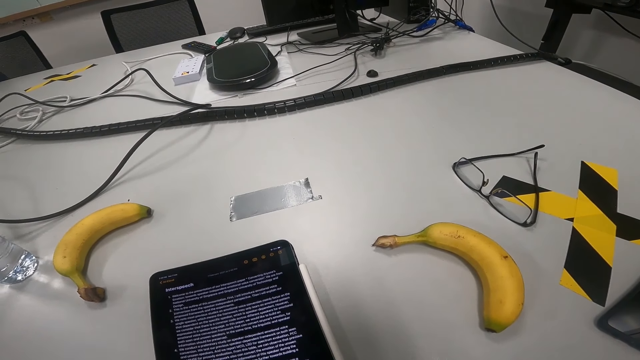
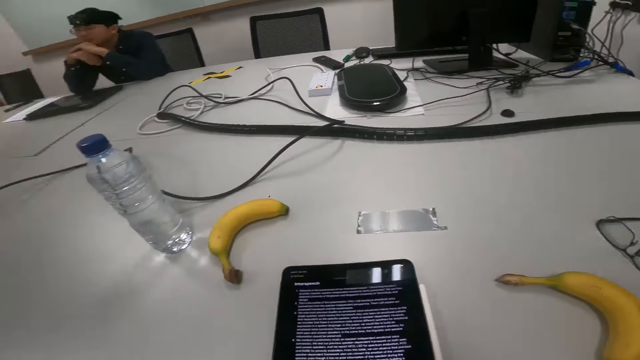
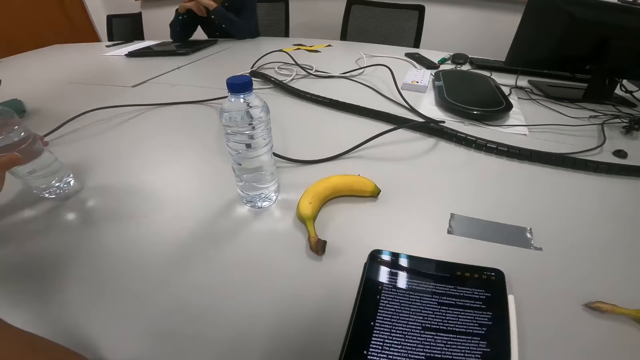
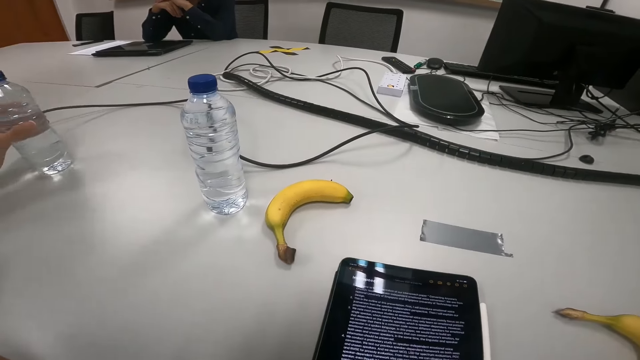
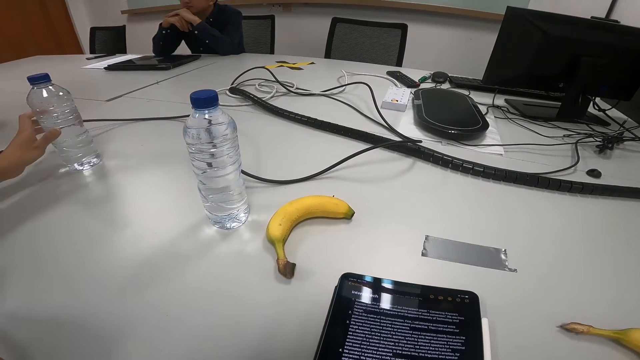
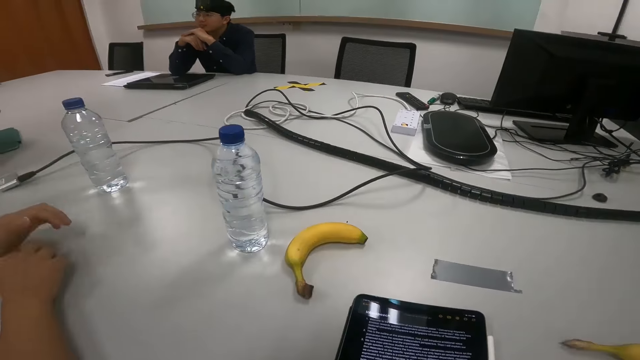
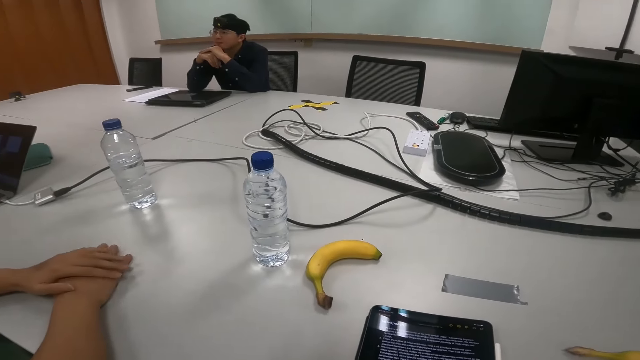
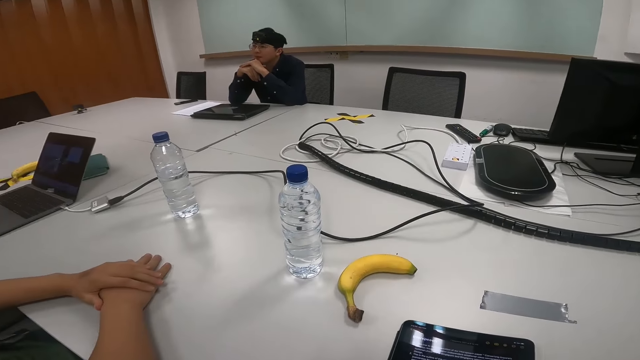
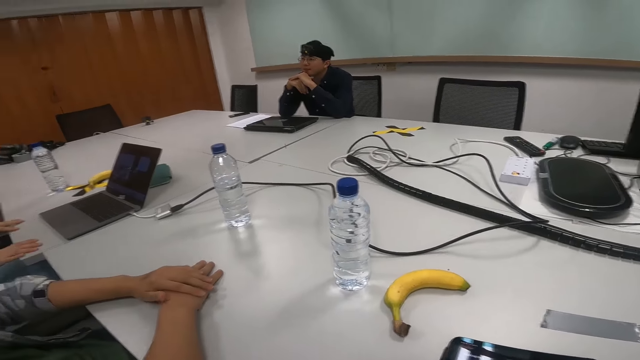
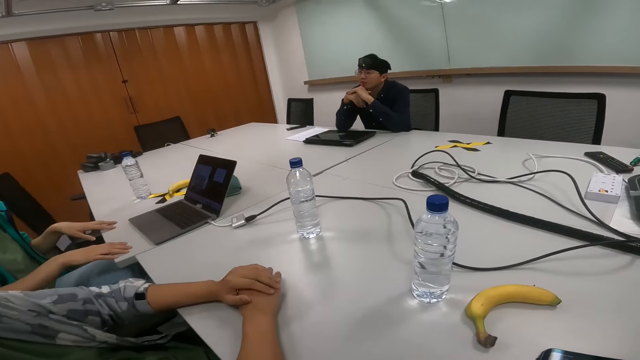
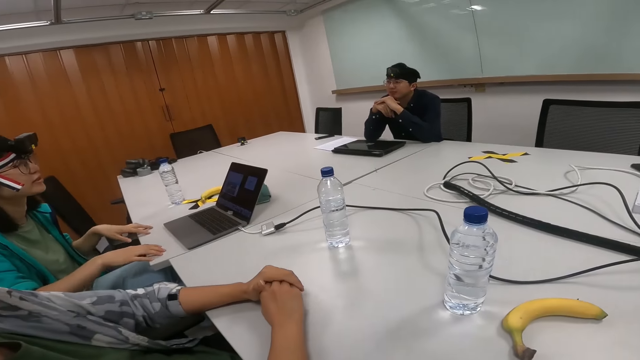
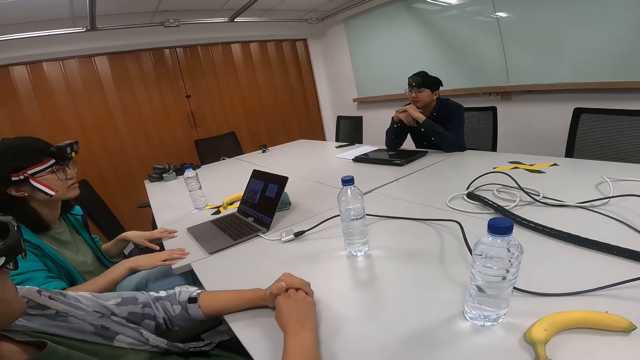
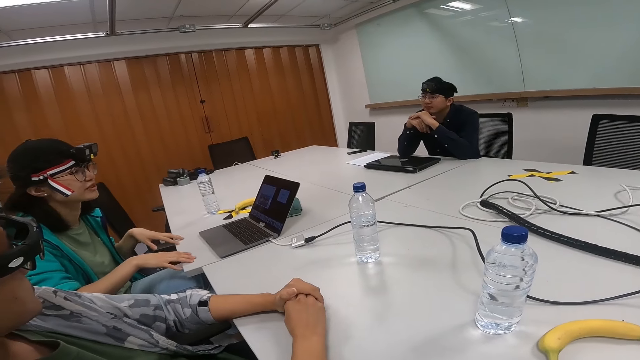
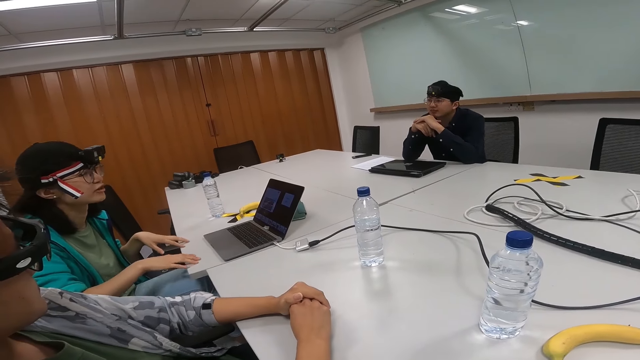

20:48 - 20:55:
A person puts a water bottle on the table. Another person drinks water as someone else talks.

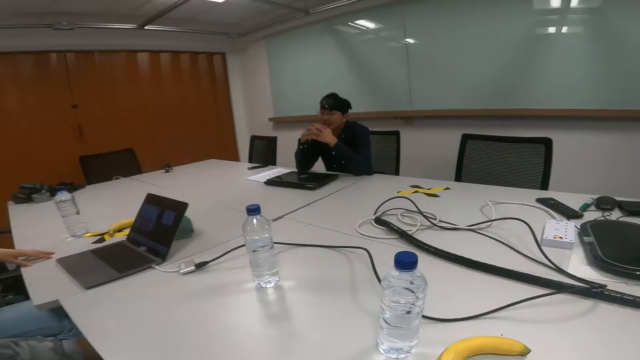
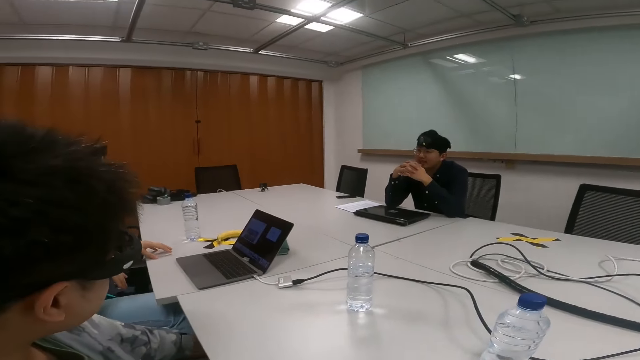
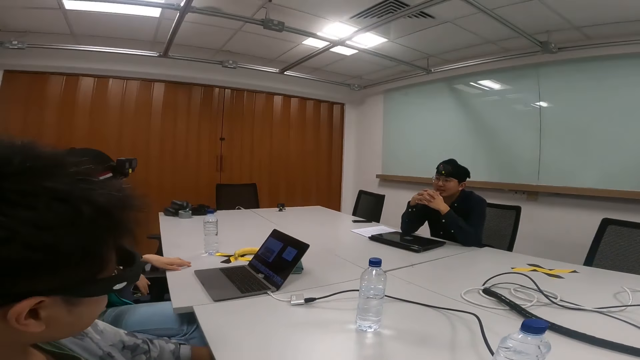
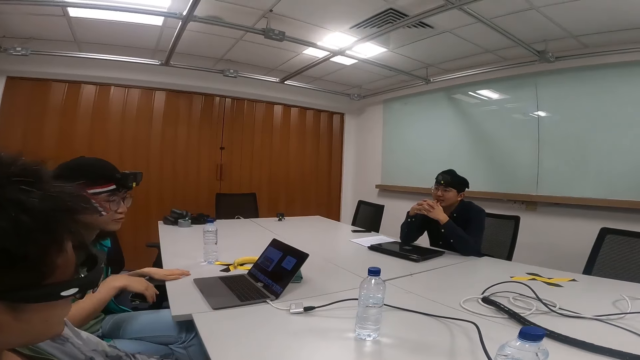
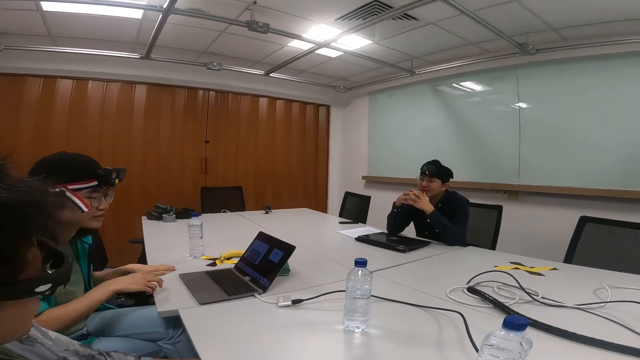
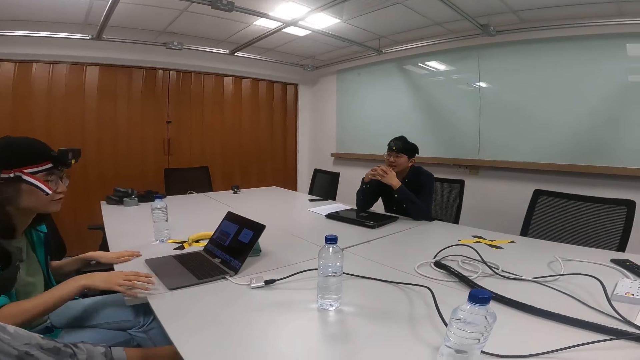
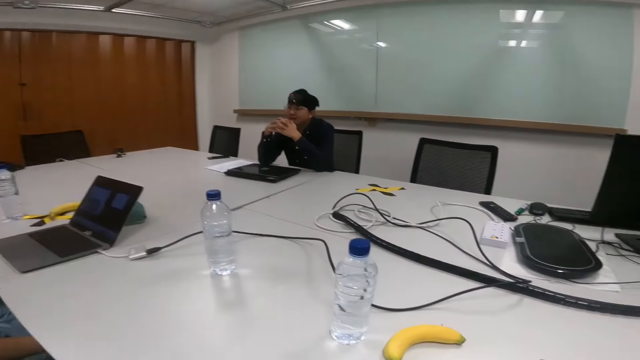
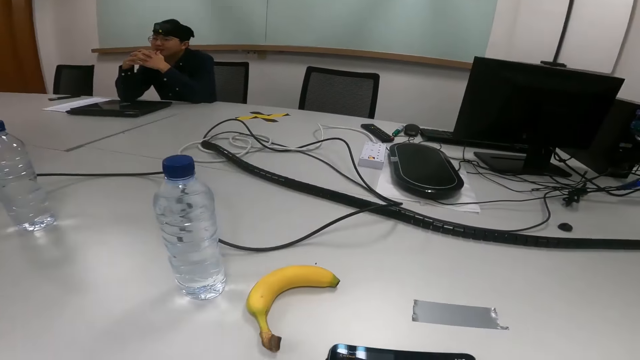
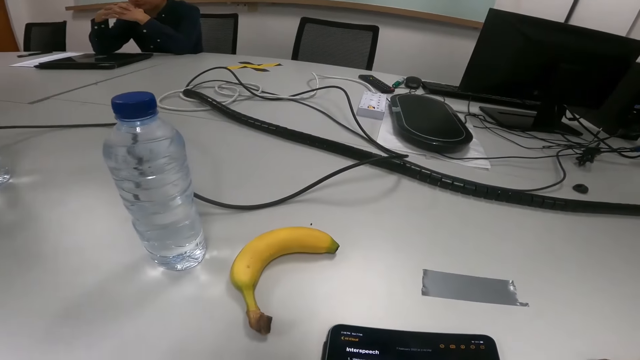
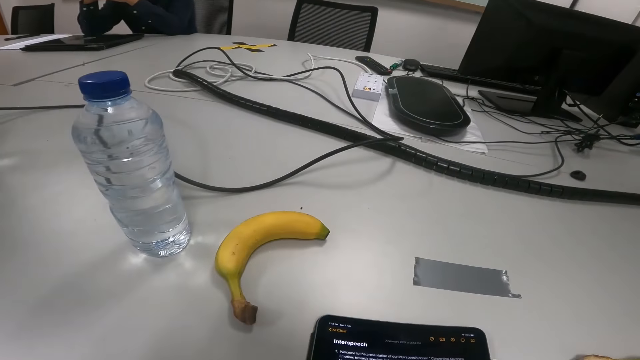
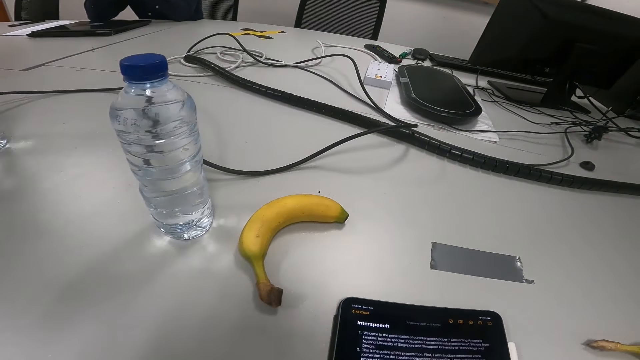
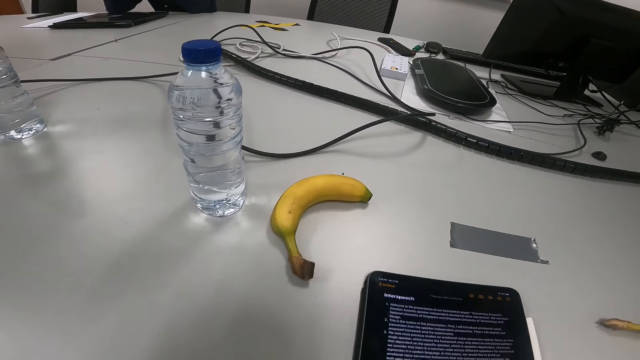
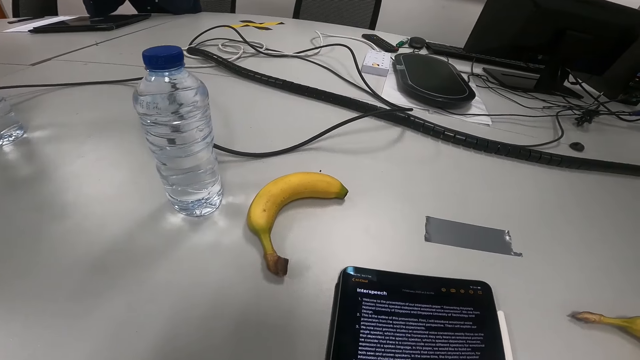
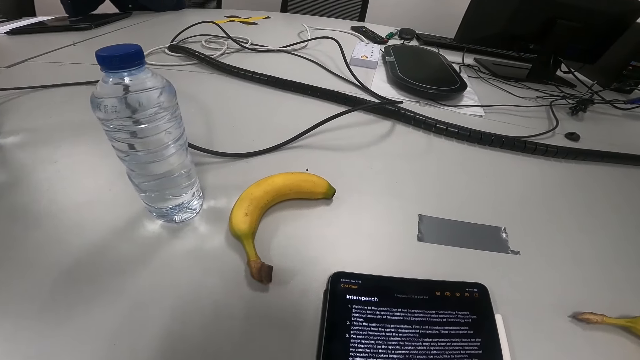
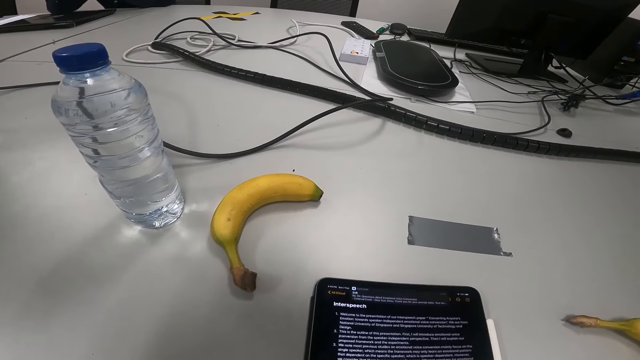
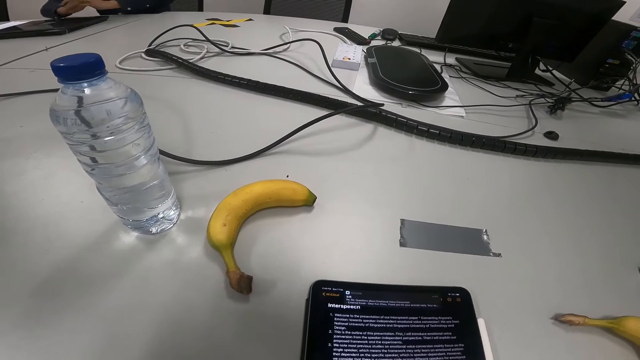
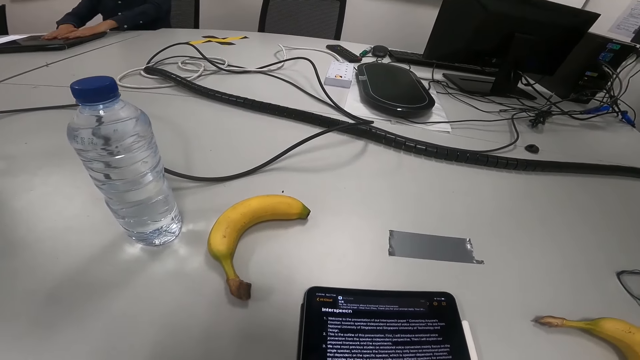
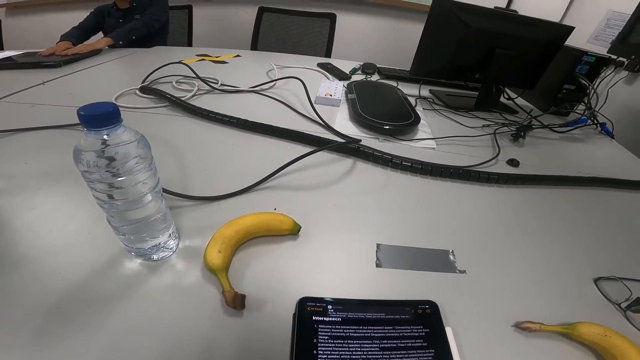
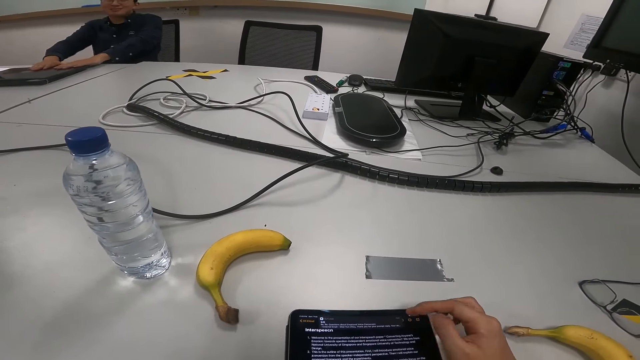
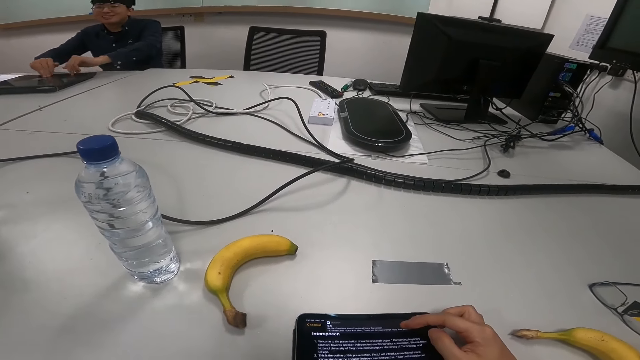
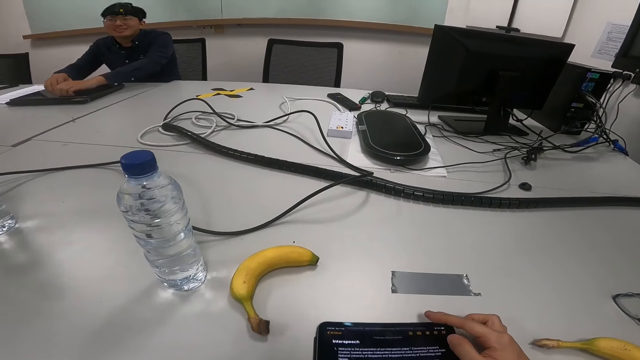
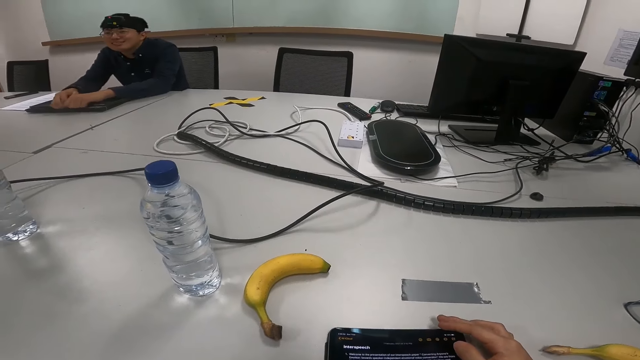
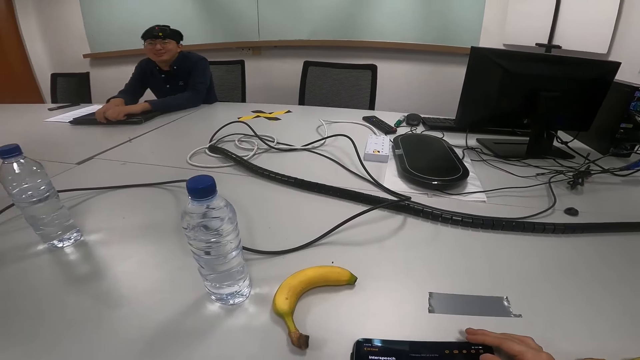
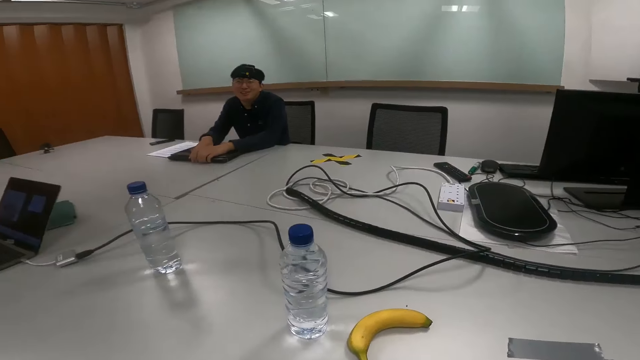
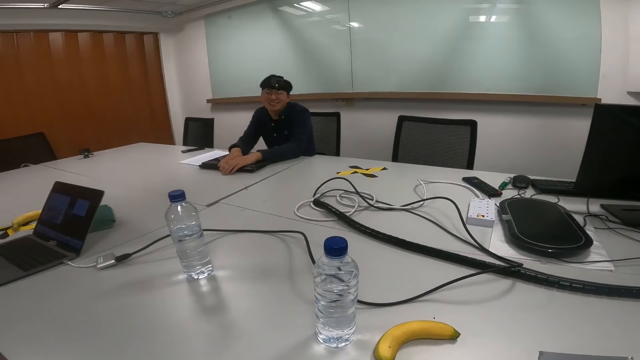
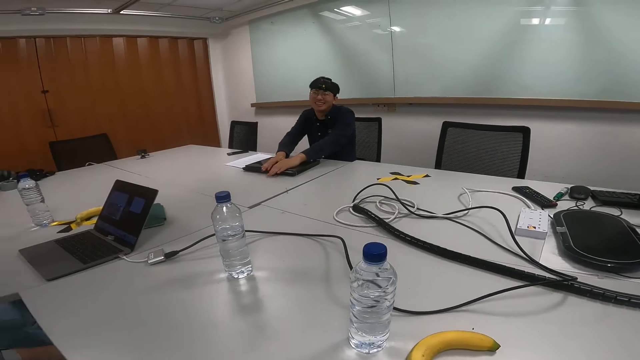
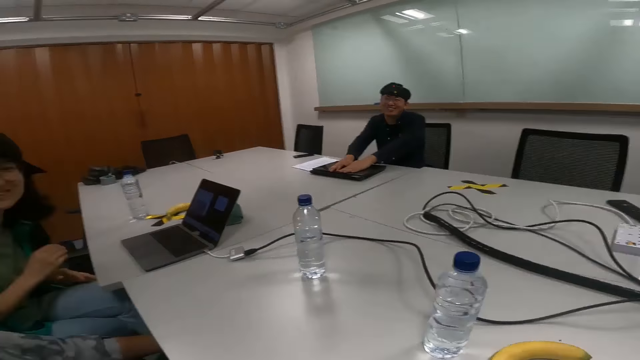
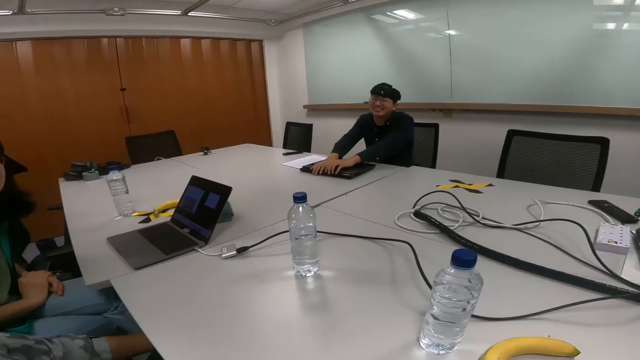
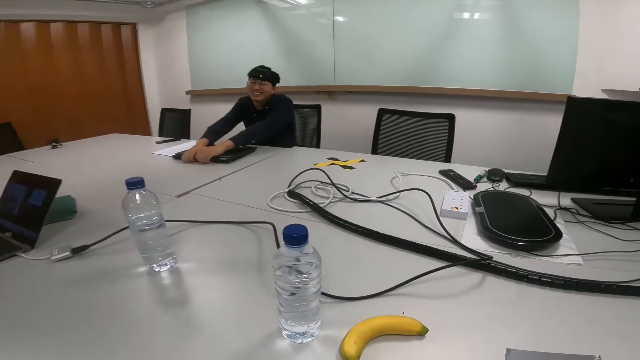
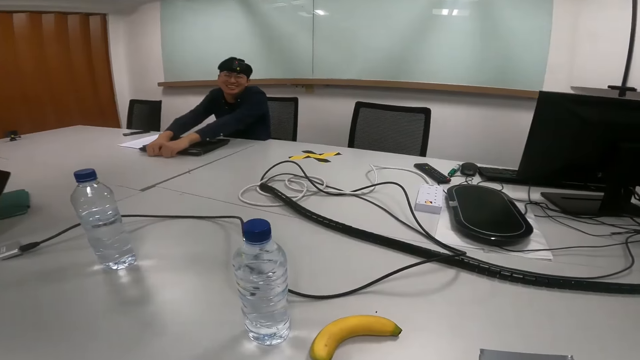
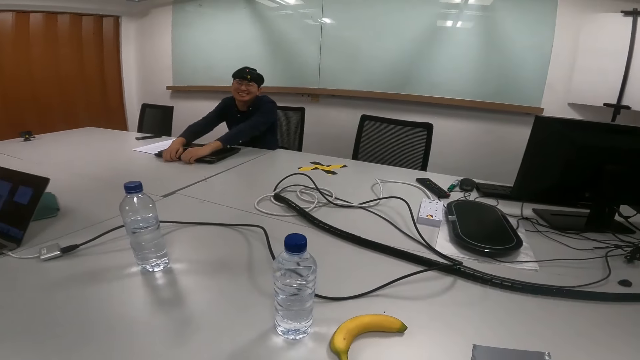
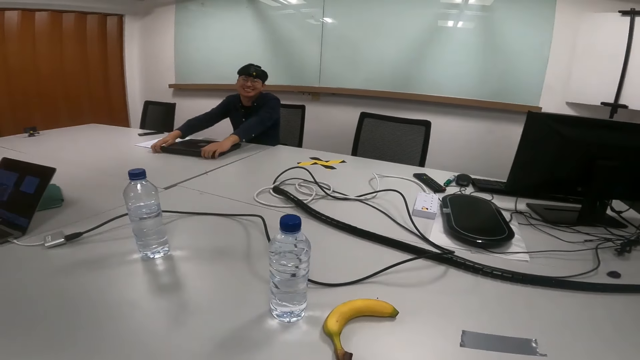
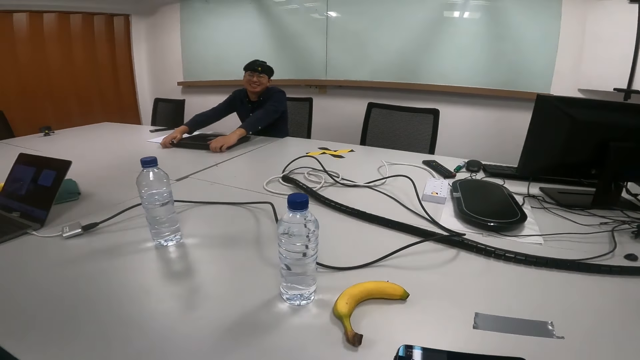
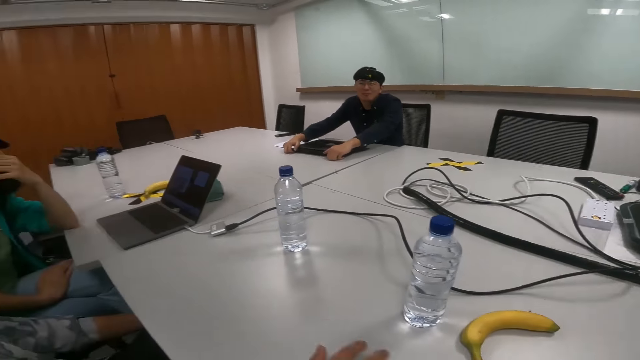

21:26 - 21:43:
The camera wearer chats with a person, another person and a third person on the table area. A person talks. The camera wearer scrolls on the phone. The person talks. The camera wearer talks.
